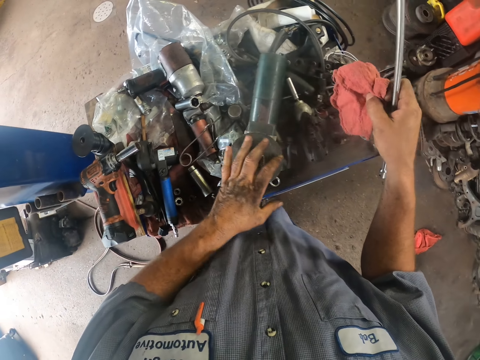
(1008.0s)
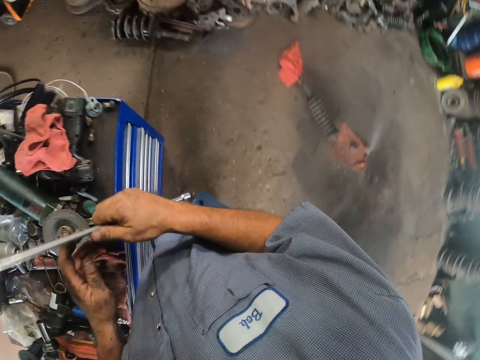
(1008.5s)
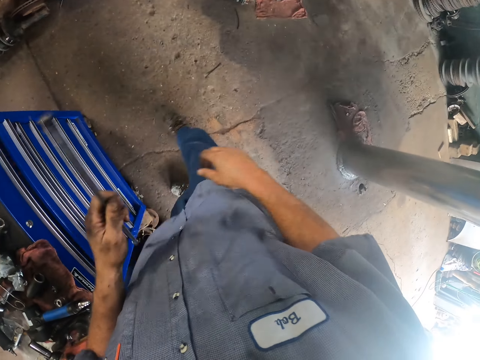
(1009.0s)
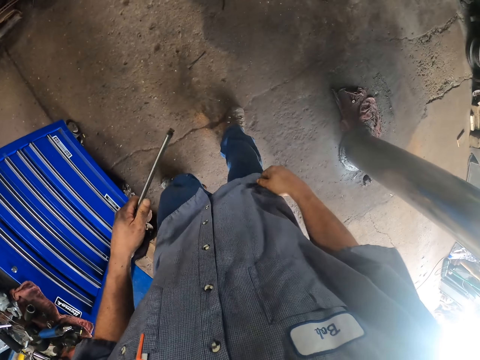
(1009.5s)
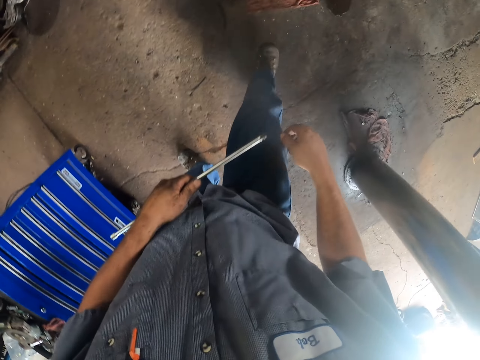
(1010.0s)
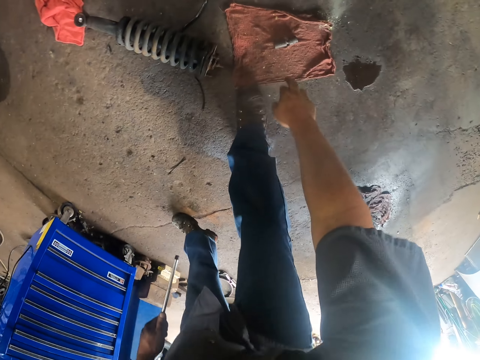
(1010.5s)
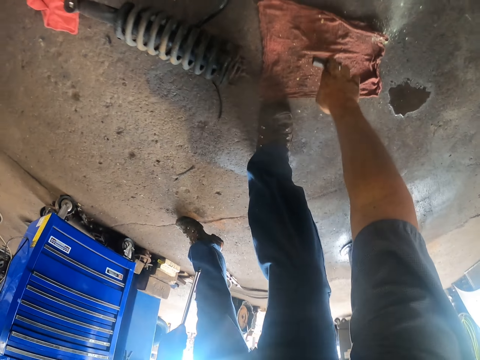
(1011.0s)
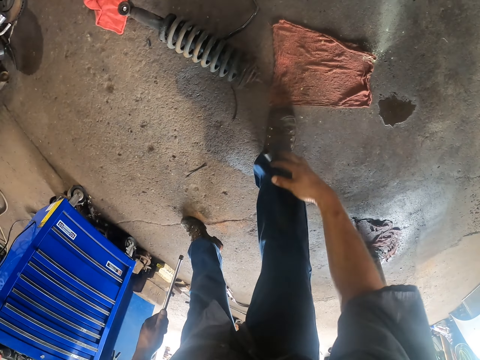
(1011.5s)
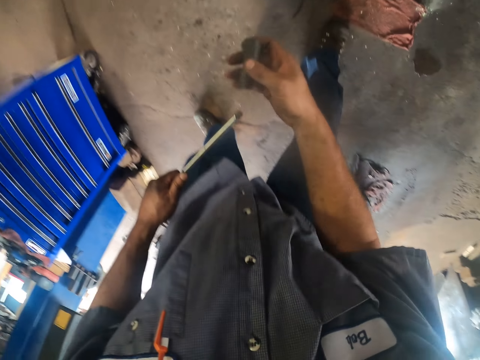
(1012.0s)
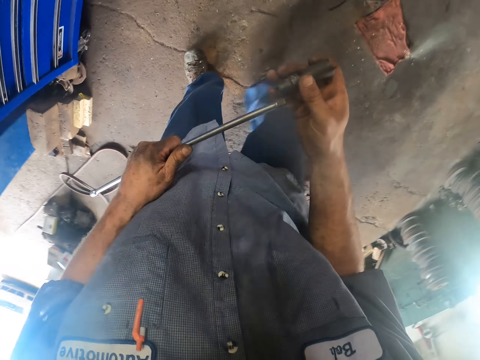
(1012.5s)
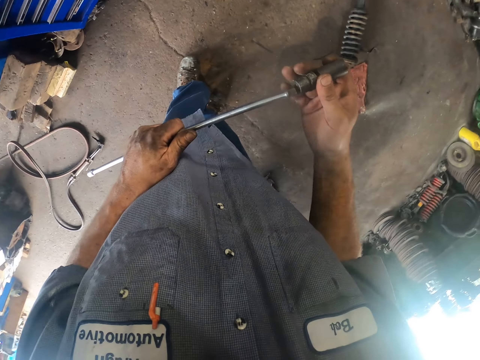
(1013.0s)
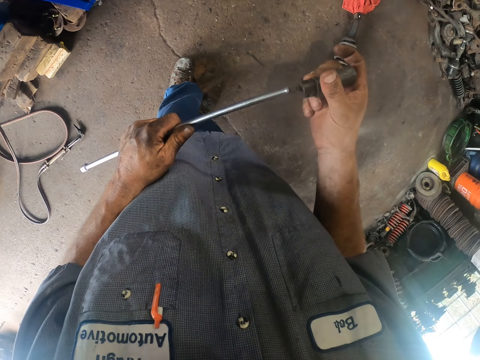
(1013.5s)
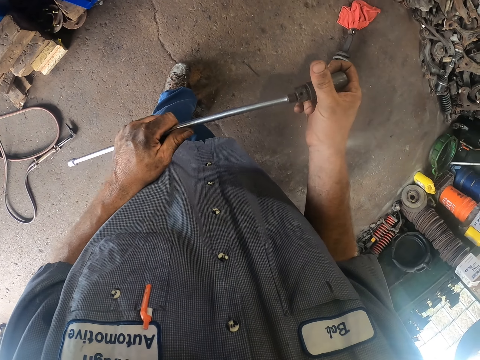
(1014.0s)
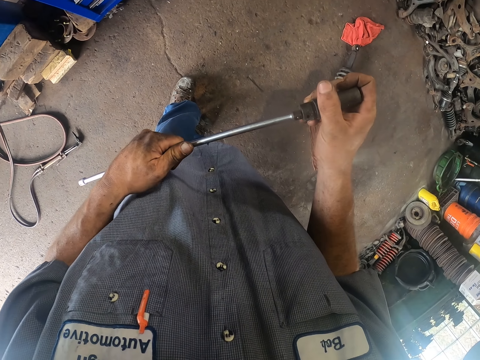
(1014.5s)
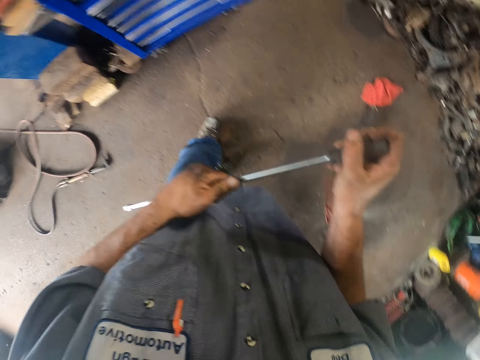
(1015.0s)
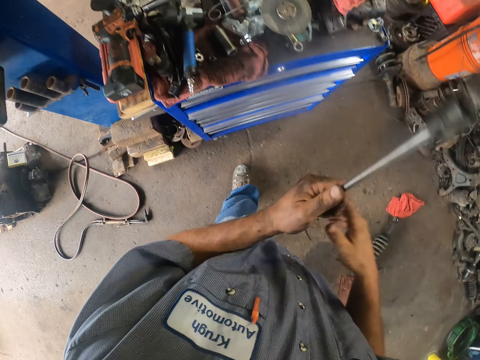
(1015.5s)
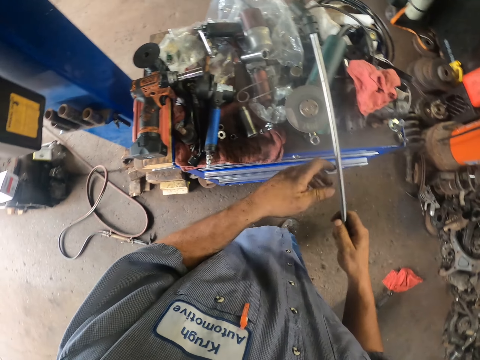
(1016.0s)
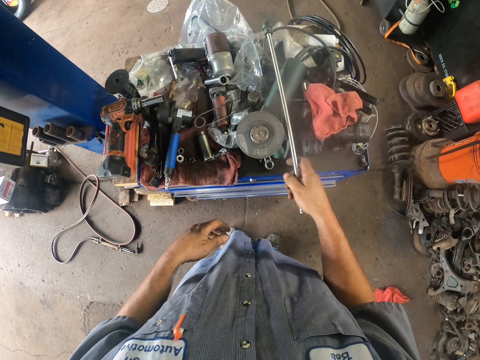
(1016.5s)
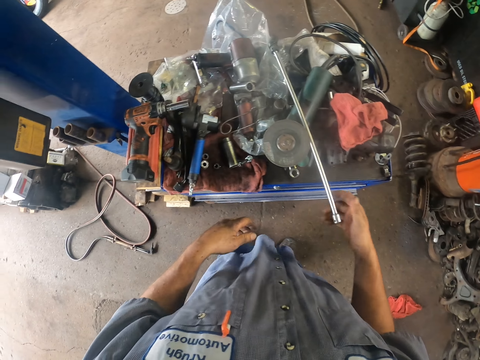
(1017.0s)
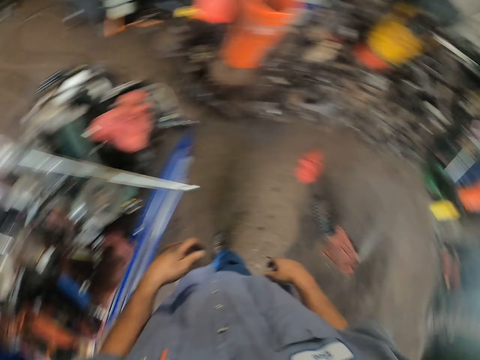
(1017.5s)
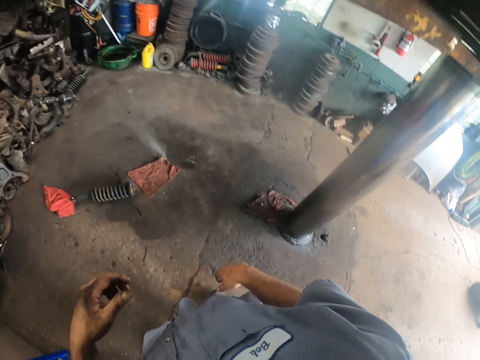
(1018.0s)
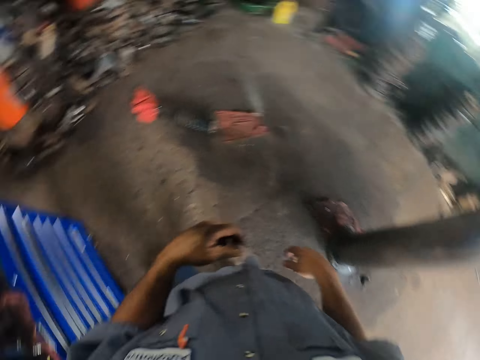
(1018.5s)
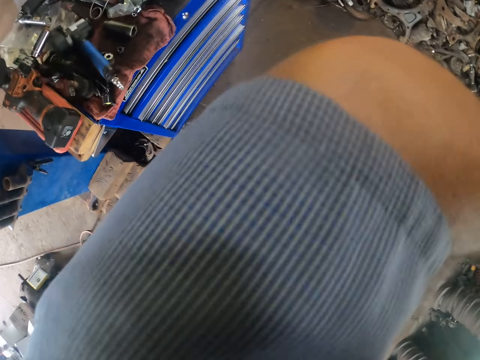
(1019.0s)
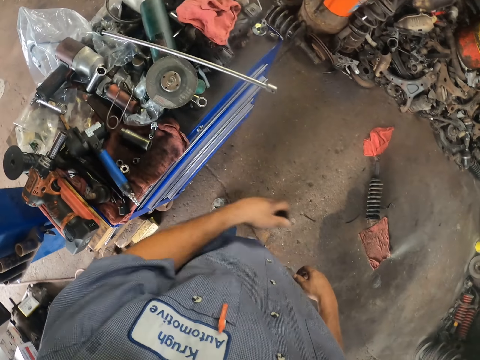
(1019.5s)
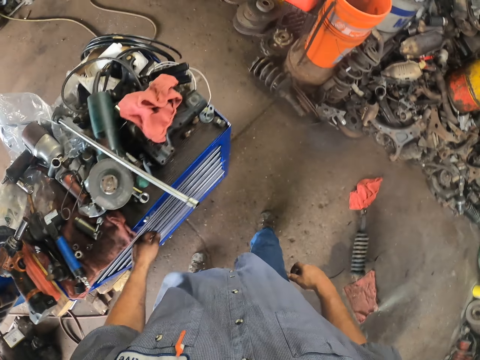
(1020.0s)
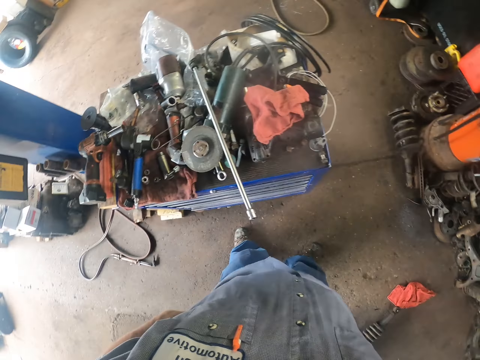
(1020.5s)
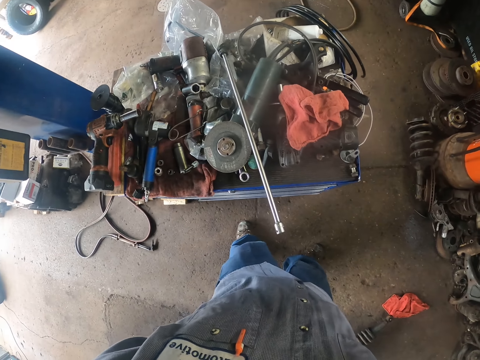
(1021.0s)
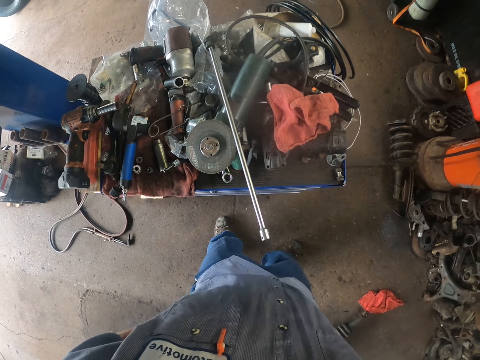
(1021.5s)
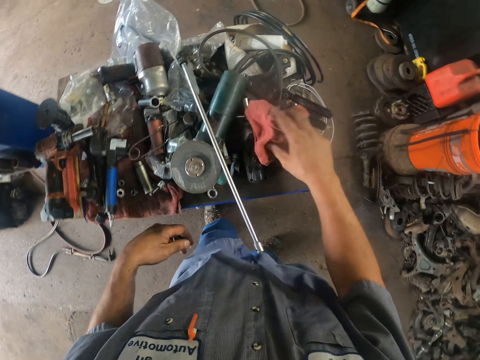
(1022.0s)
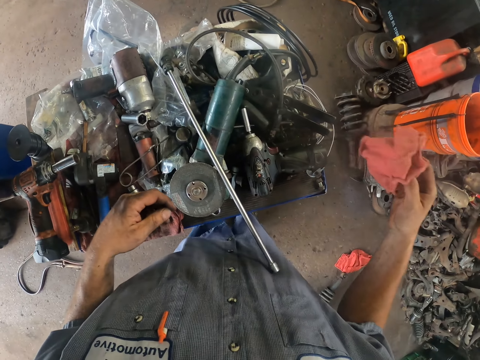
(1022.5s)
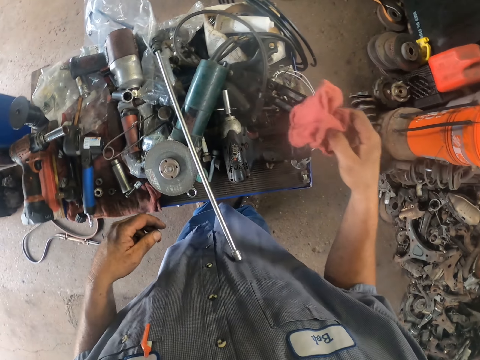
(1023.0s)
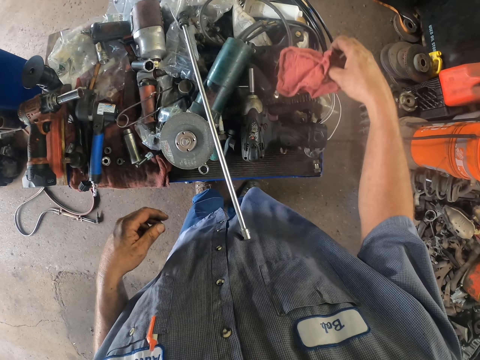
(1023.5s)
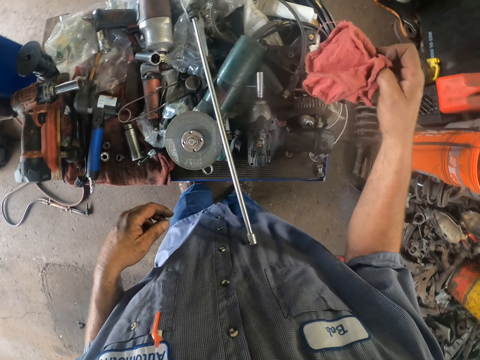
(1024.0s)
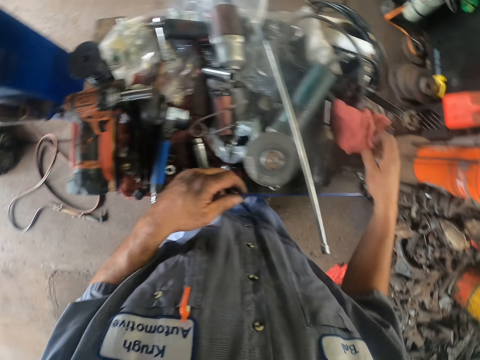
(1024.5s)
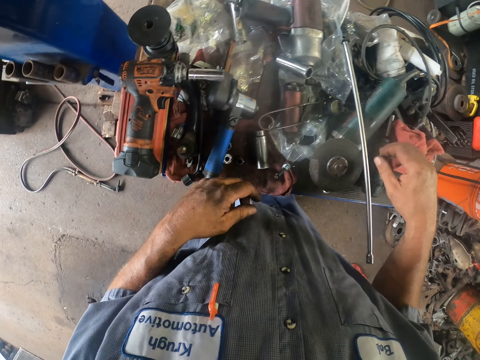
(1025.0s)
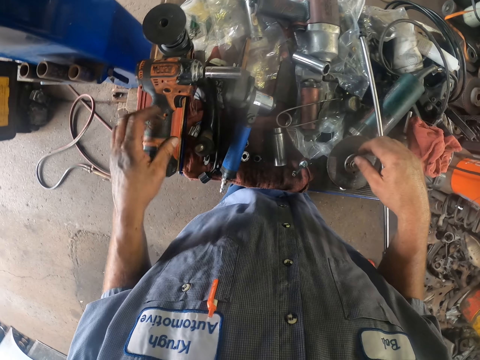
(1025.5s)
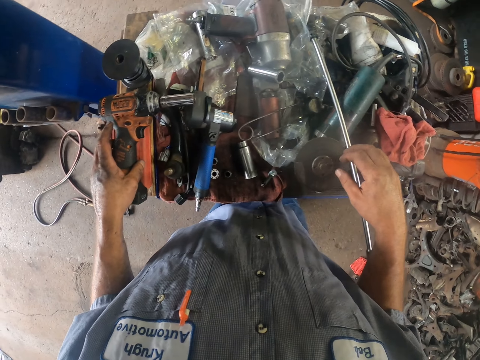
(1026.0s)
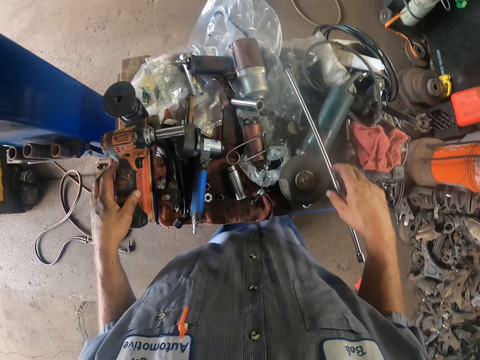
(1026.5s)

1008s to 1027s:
The camera wearer picks up a nut from the ground. They put the iron in the nut. They fix something with something. They put the iron rod on the tool box. They pick up the wiping cloth.

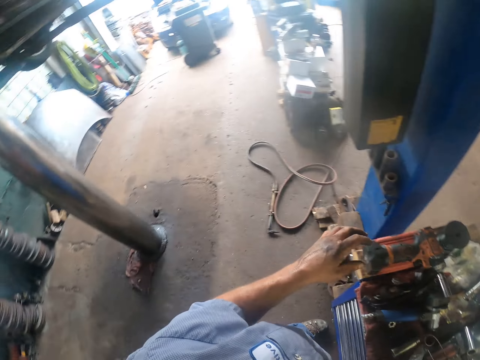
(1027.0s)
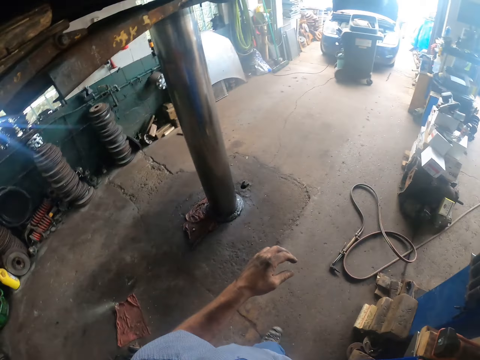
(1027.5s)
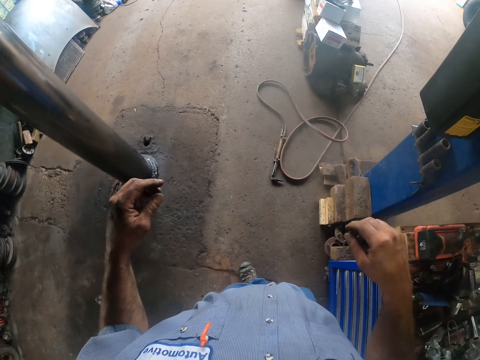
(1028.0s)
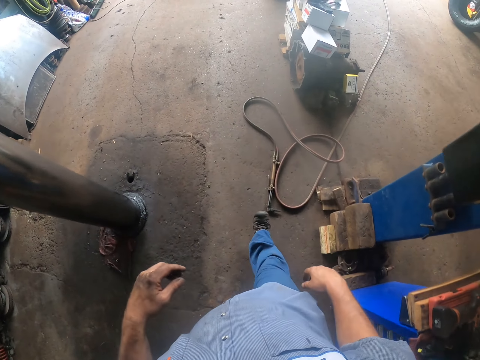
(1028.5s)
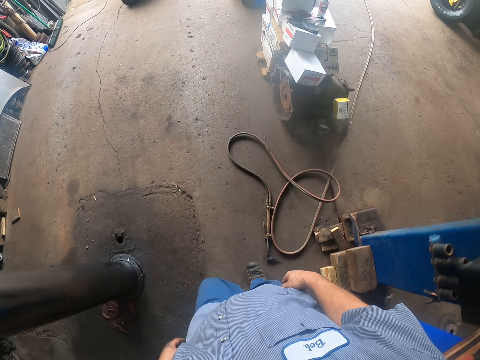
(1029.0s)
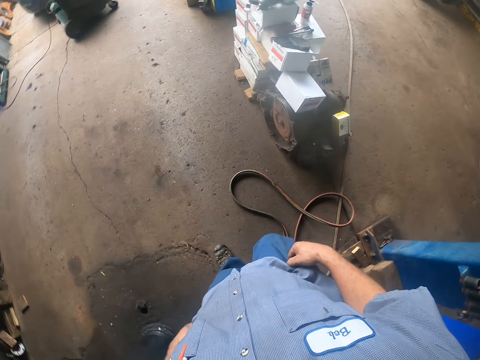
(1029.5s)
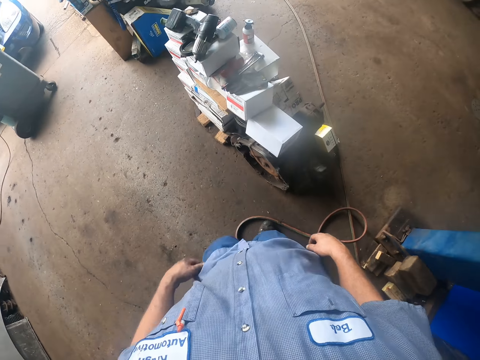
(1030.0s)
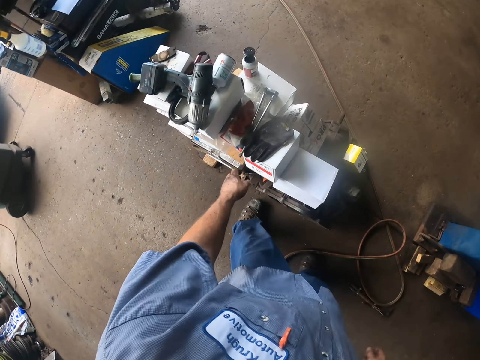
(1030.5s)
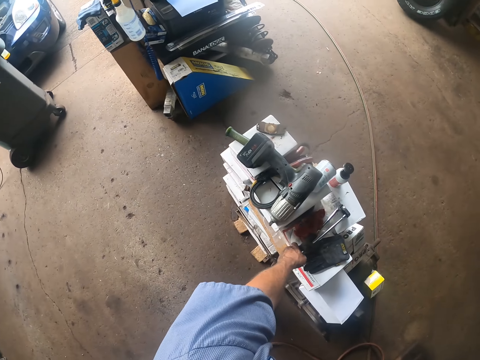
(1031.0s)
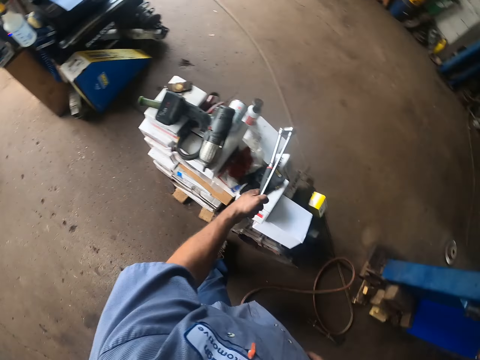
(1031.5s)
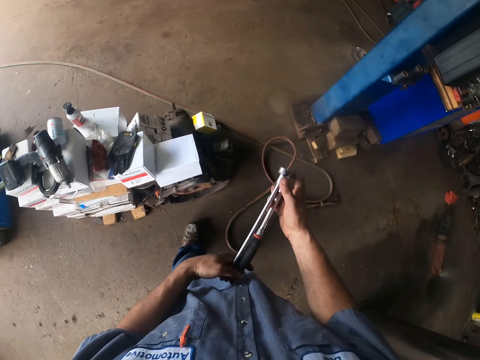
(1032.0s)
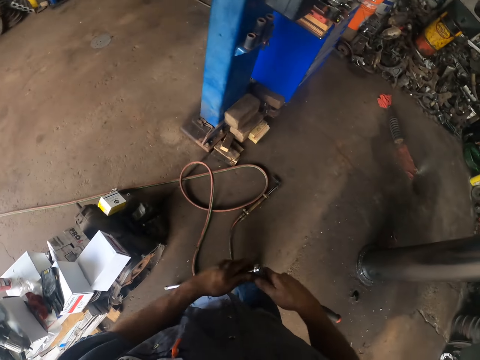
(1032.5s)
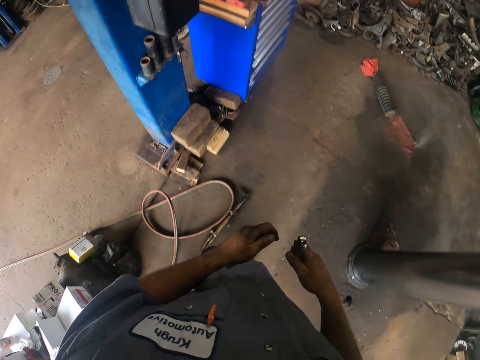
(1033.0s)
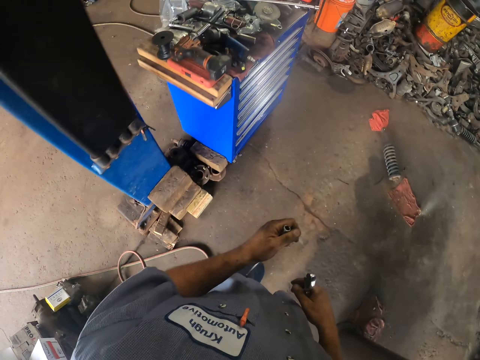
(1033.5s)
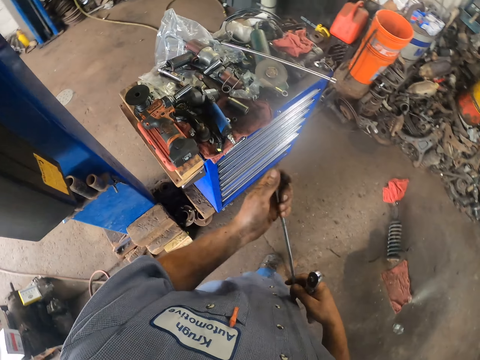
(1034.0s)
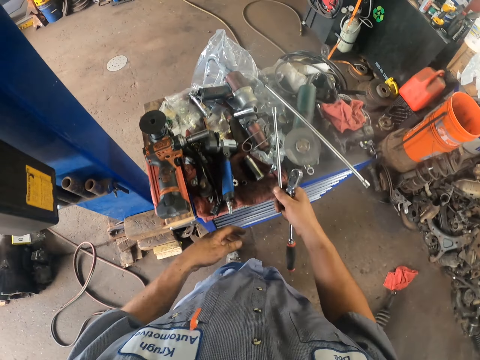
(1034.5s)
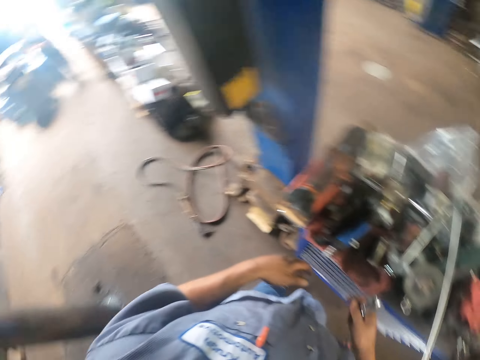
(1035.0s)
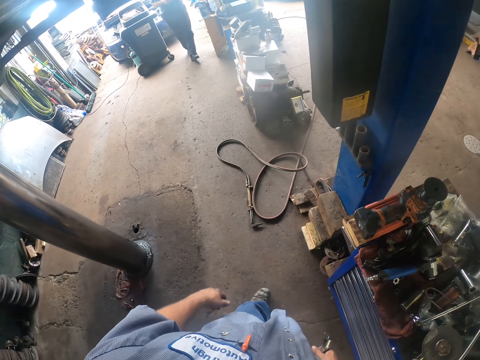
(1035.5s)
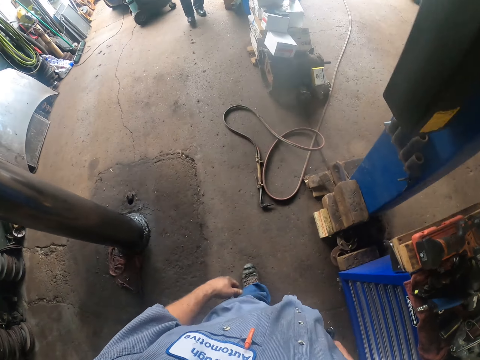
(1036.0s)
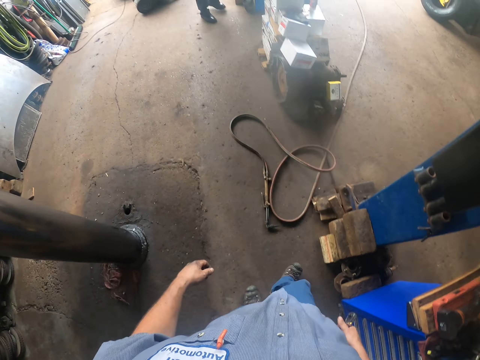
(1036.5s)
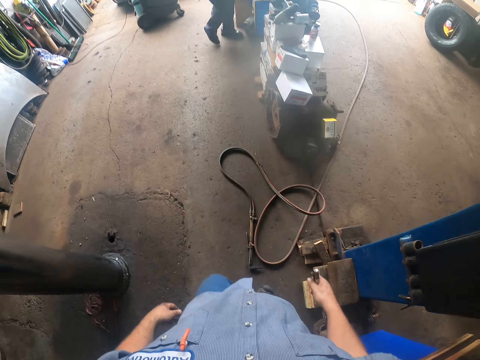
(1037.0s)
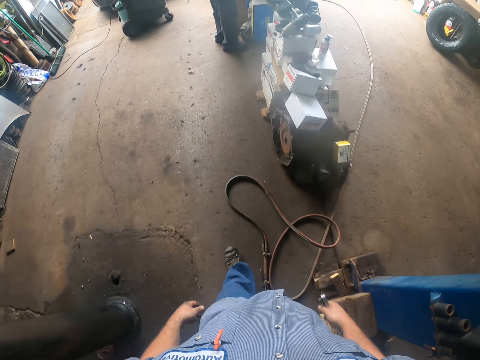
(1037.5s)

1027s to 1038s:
The camera wearer takes a ratchet wrench. They put something on the table.
